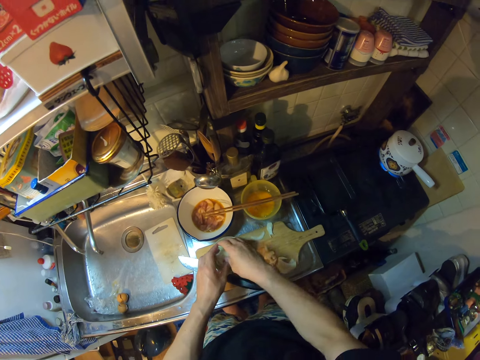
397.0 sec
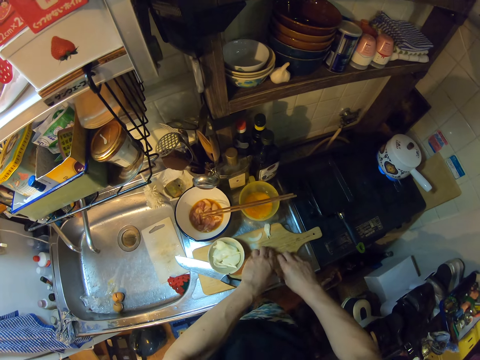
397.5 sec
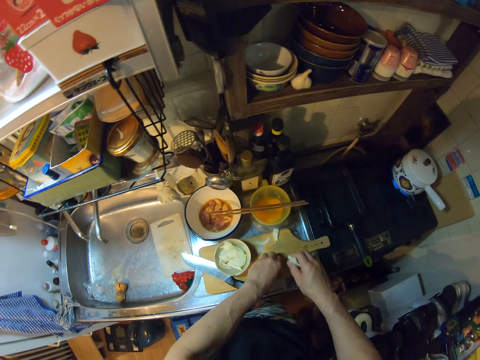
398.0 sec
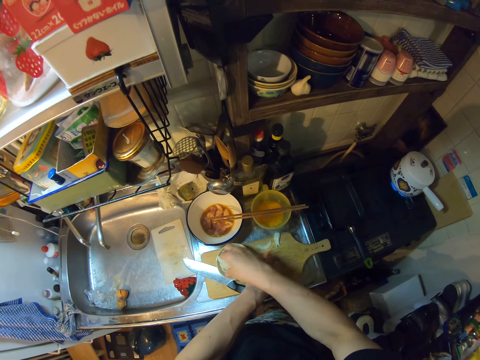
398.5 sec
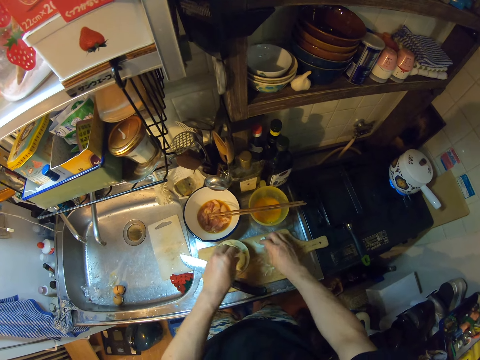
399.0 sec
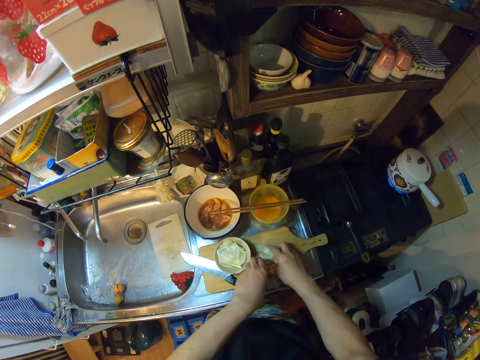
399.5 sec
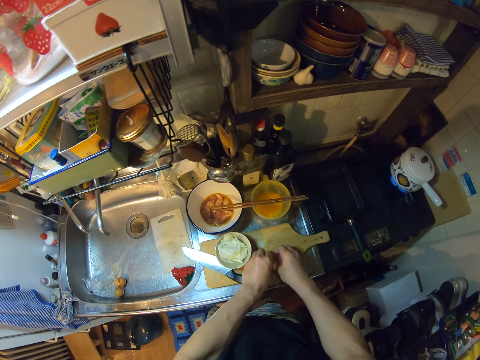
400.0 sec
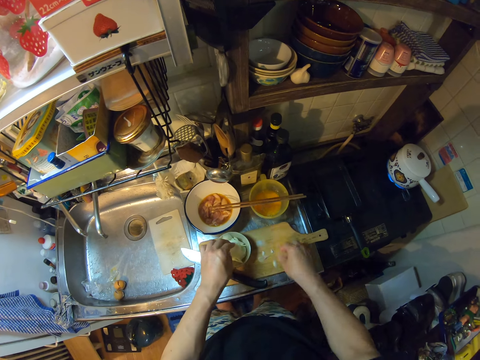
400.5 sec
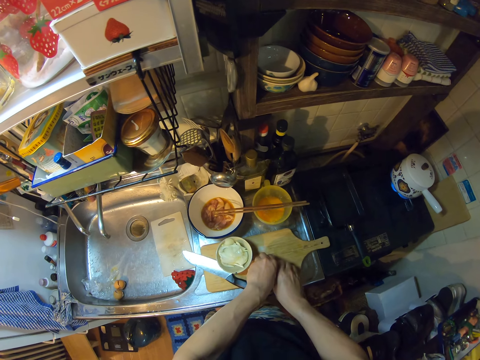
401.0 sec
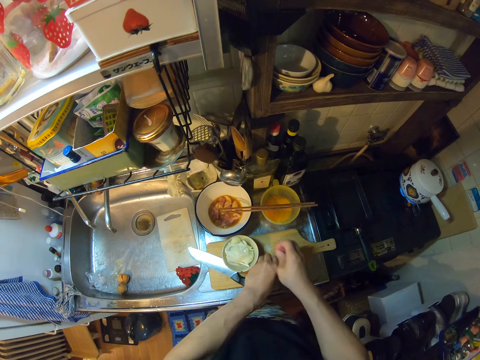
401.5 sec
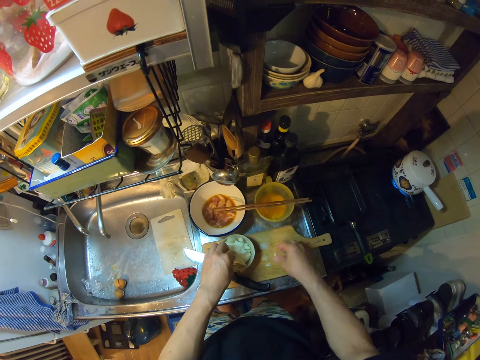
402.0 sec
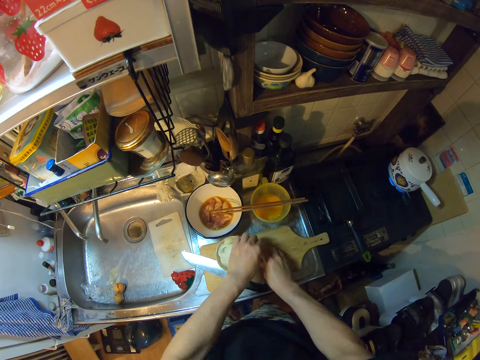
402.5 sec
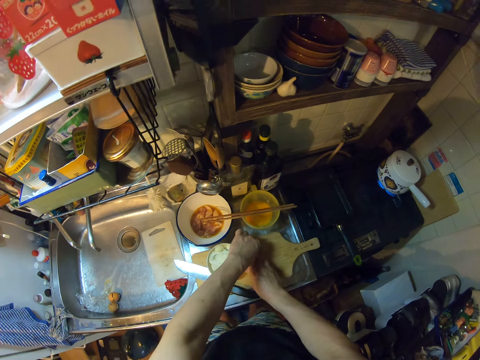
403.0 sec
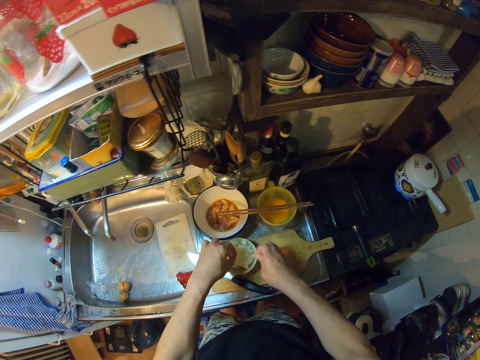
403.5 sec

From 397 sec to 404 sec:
The camera wearer packs the onions on the chopping board with her right hand. She puts the onions in the bowl. She scoops the onions with her hand. She packs the onions on the chopping board with her right hand. She puts the onions in the bowl. She scoops the onions with her hand. She packs the onions on the chopping board with her both hands. She puts the onions in the bowl. She scoops the onions with her hand. She puts the onions in the bowl. She scoops the onions with her hand.

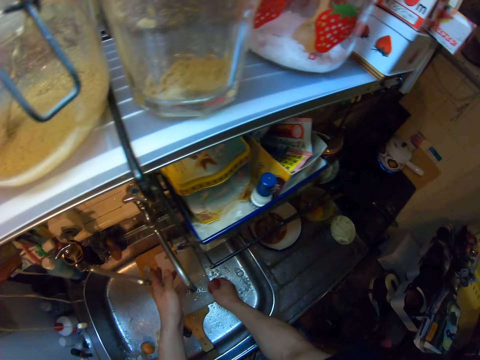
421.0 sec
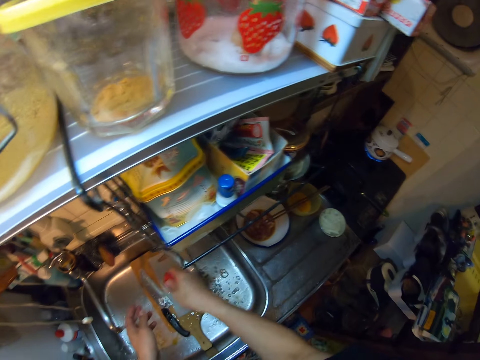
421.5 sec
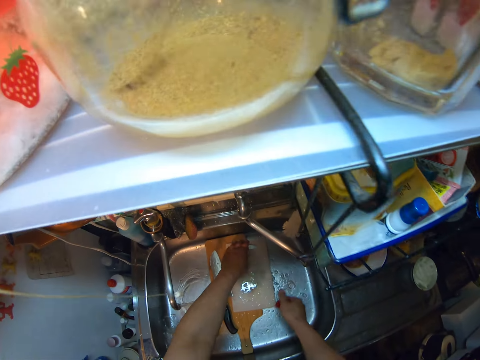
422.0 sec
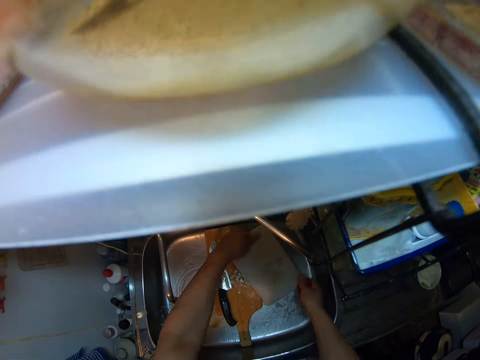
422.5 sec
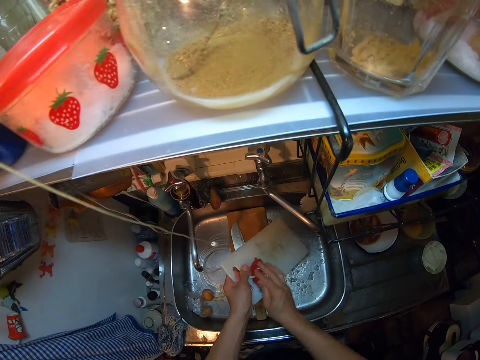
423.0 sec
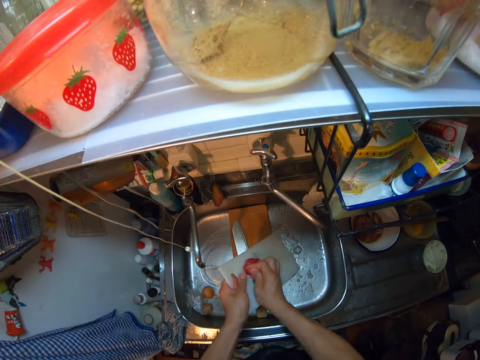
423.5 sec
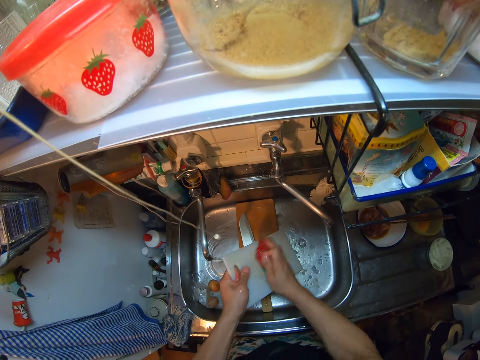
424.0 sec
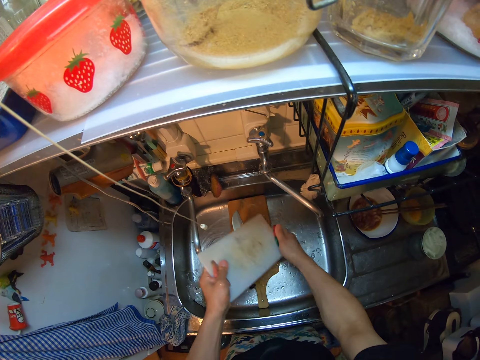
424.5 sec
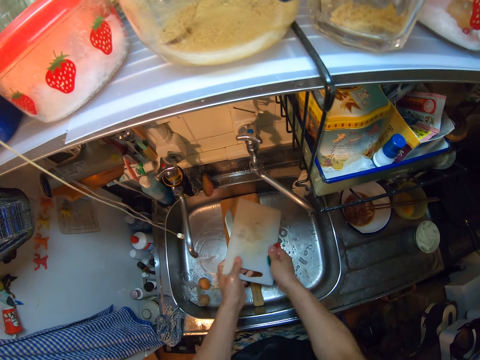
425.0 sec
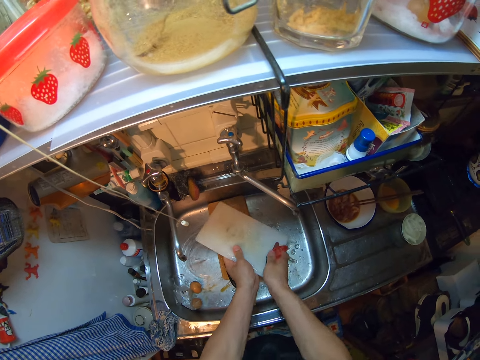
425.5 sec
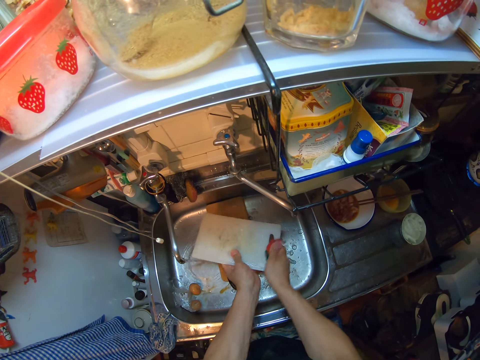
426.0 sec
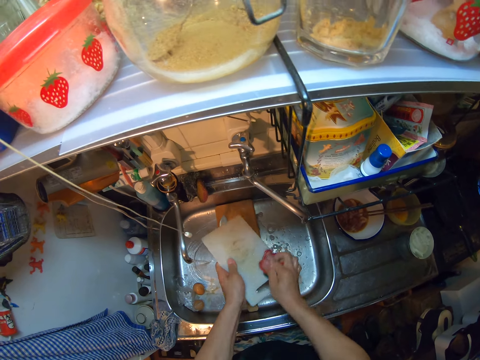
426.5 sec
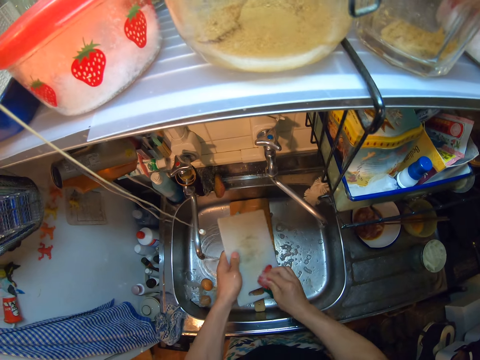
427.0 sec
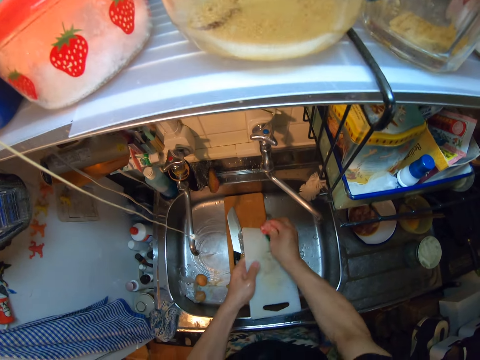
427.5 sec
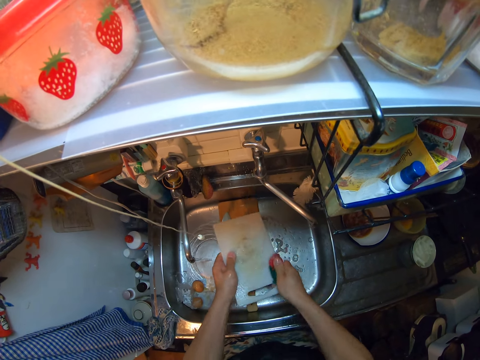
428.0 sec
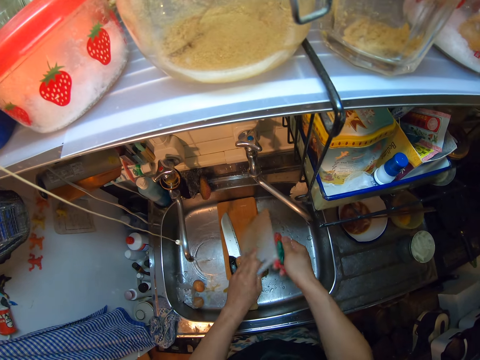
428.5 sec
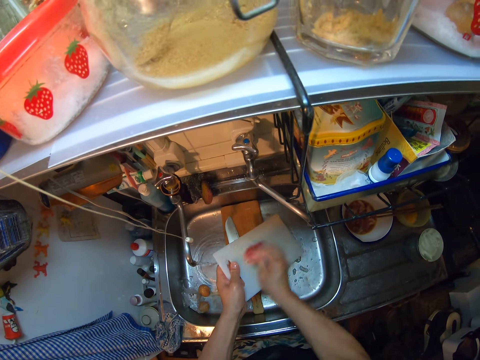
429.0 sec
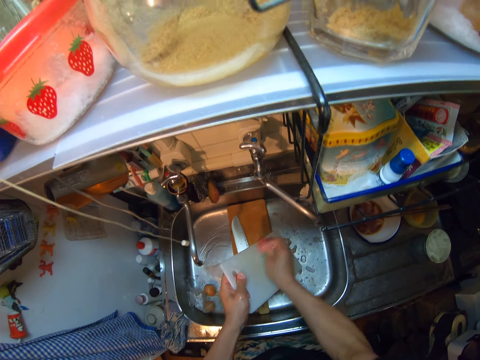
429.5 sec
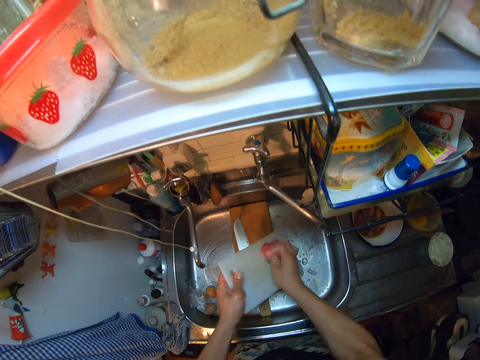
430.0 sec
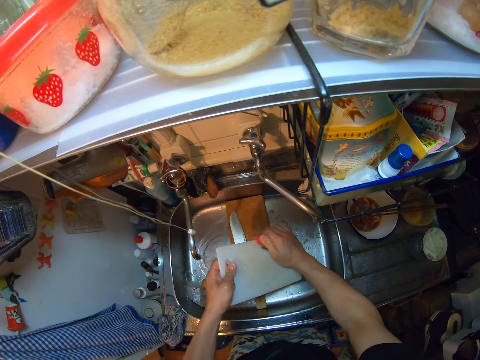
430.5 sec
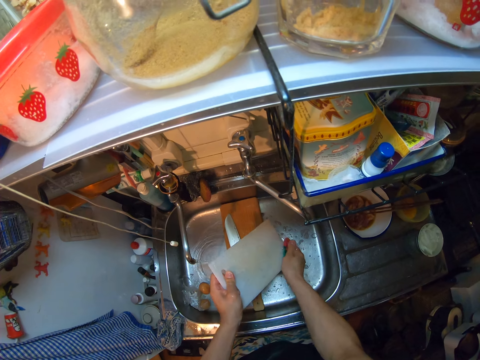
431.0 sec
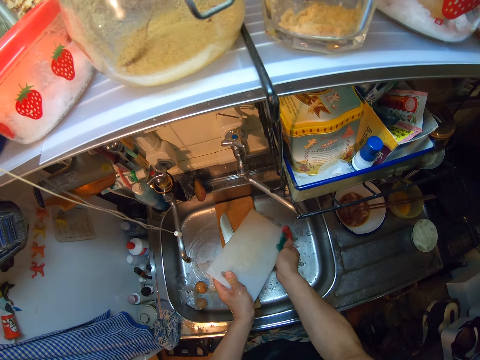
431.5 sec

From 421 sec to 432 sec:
The camera wearer squeezes the dish sponge. She pushes the taps. She picks up the plastic chopping board in the sink with her left hand. She washes the plastic chopping board in the sink with the dish sponge. She turns the plastic chopping board. She washes the plastic chopping board with the dish sponge.

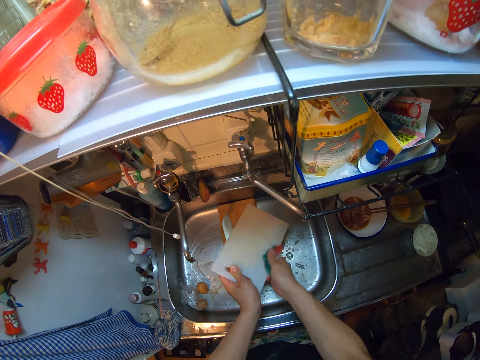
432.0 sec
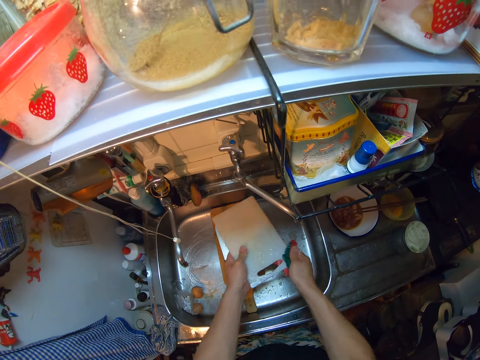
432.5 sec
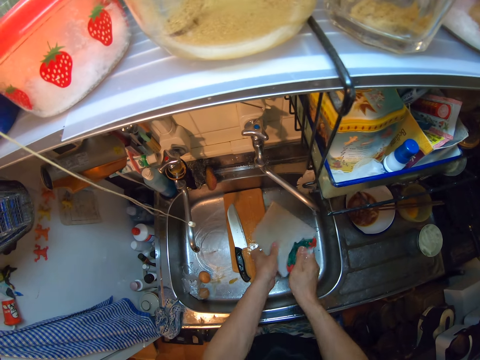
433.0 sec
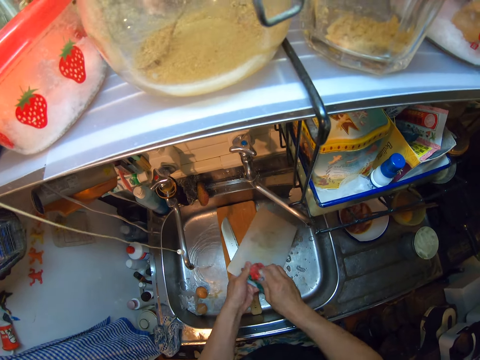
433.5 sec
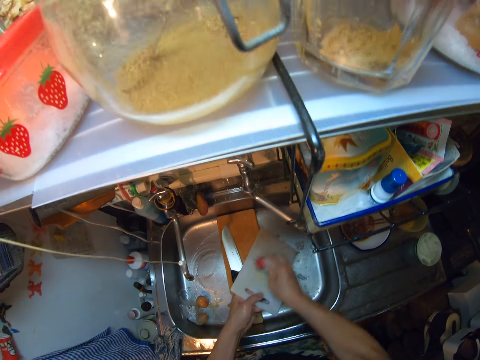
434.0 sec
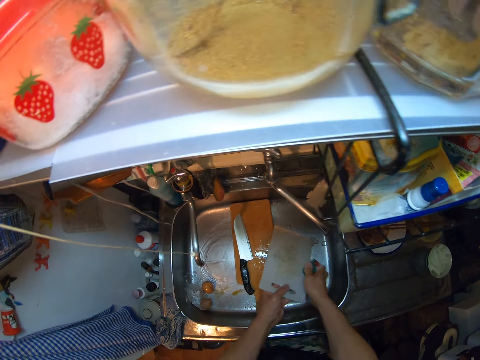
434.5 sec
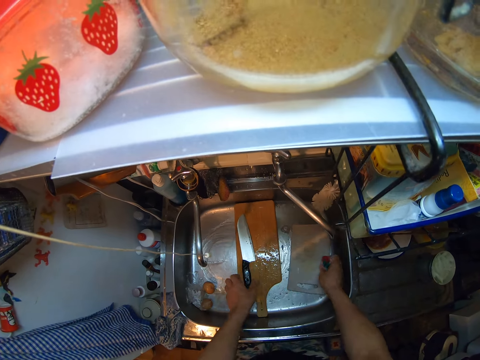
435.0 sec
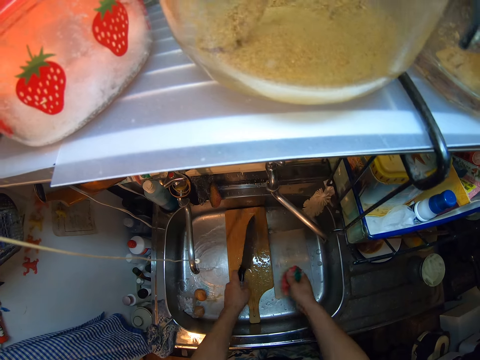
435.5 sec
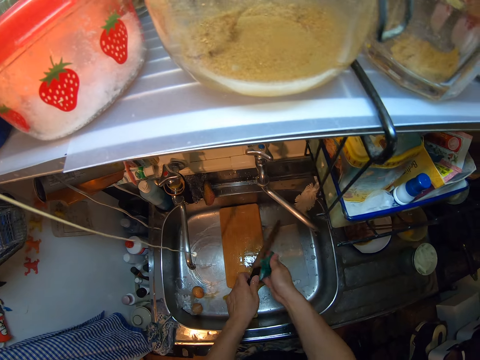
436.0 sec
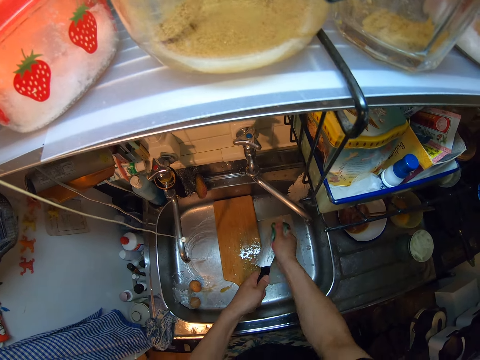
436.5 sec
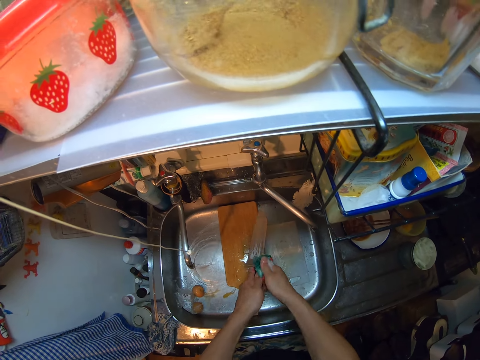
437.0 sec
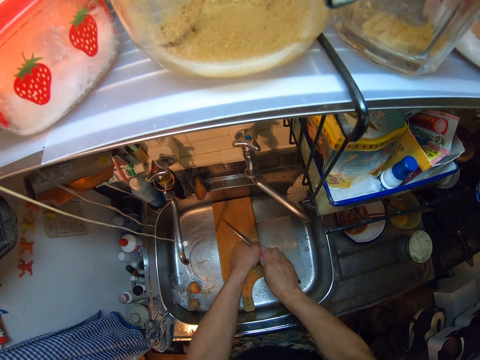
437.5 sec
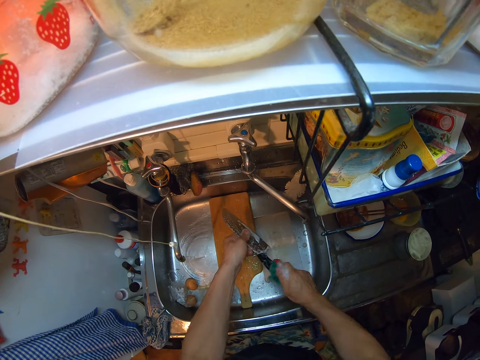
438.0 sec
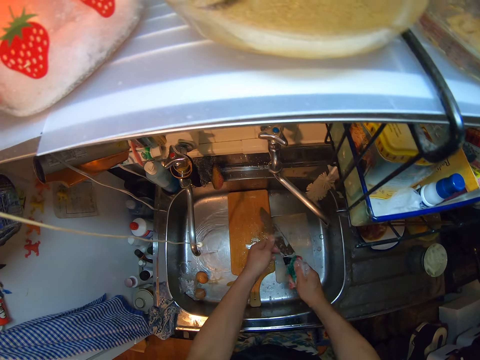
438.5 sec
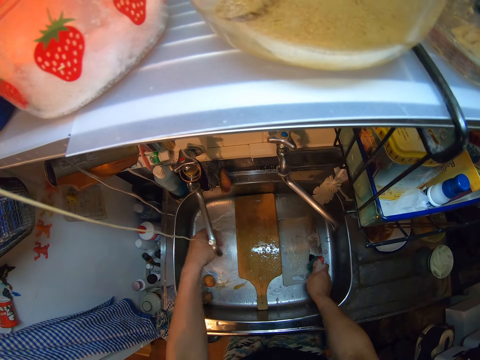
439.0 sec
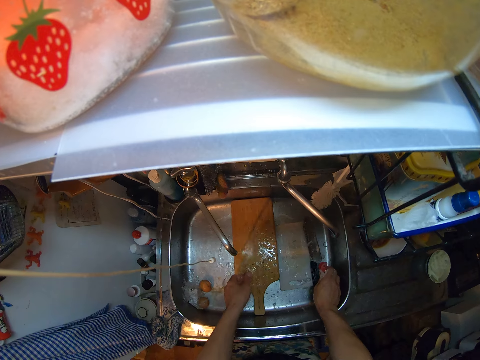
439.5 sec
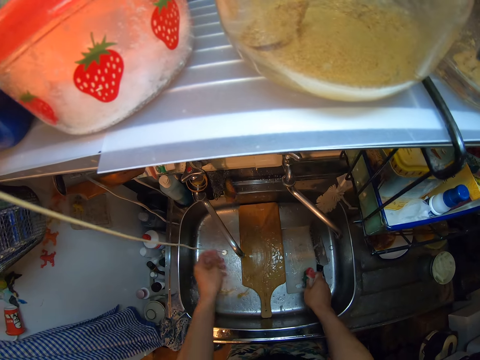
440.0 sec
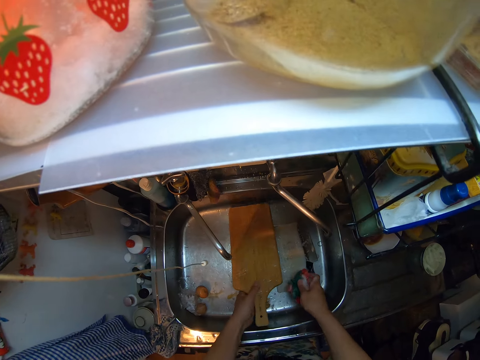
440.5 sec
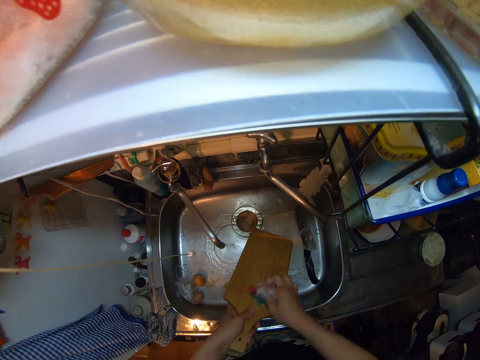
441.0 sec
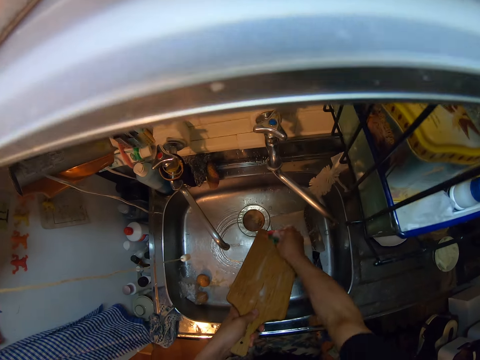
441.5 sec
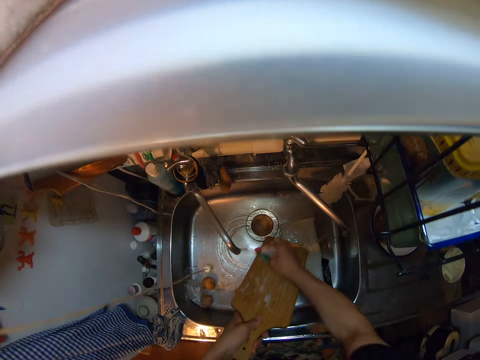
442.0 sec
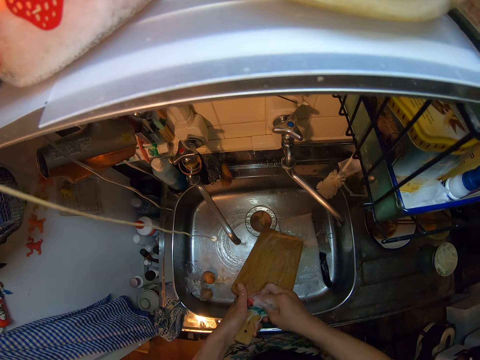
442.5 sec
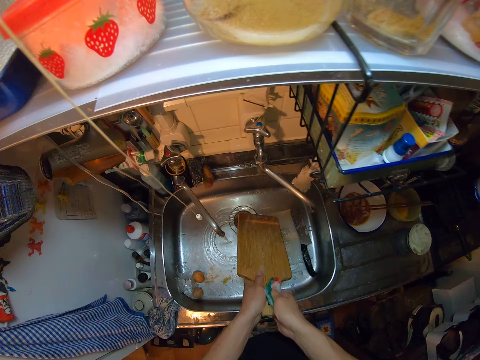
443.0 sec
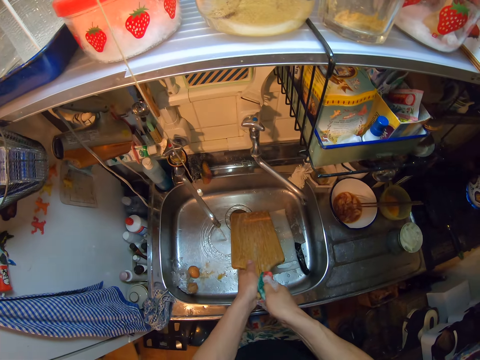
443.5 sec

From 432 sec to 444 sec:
The camera wearer turns the plastic chopping board. She washes the plastic chopping board with the dish sponge. She places the plastic chopping board in the sink. She picks up the knife in the sink with her left hand. She washes the knife in the sink with the dish sponge. She places the knife in the sink. She turns the tap direction. She picks up the wooden chopping board in the sink with her left hand. She washes the wooden chopping board in the sink with the dish sponge.
